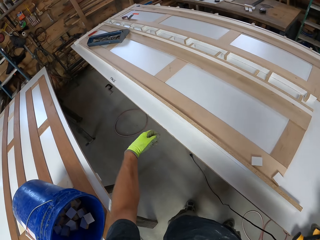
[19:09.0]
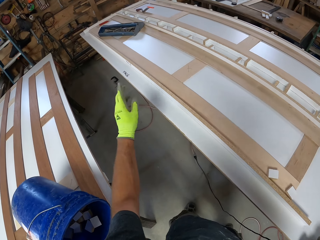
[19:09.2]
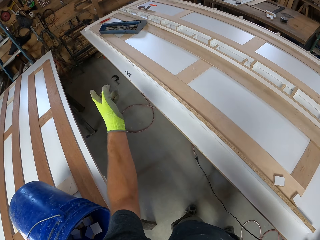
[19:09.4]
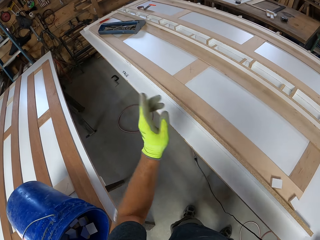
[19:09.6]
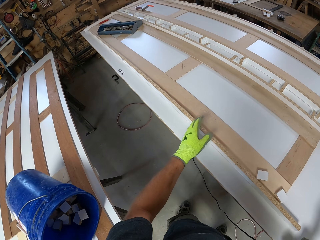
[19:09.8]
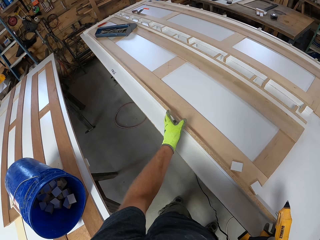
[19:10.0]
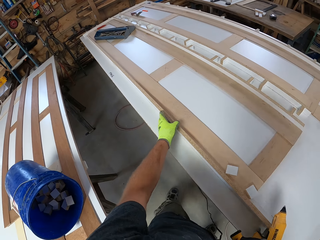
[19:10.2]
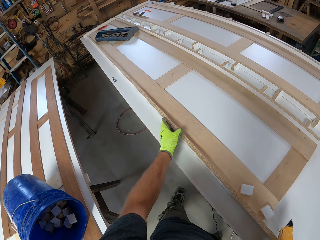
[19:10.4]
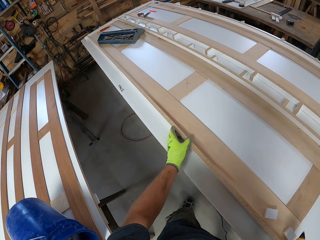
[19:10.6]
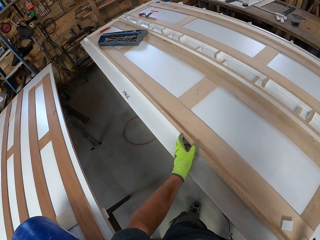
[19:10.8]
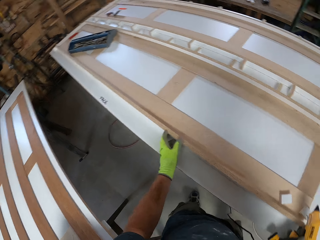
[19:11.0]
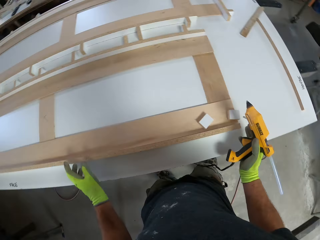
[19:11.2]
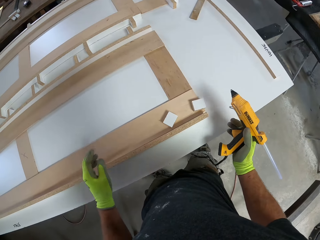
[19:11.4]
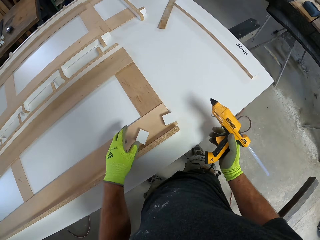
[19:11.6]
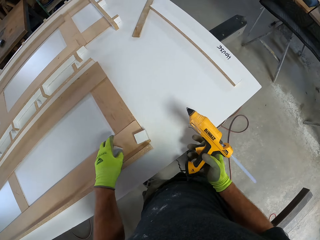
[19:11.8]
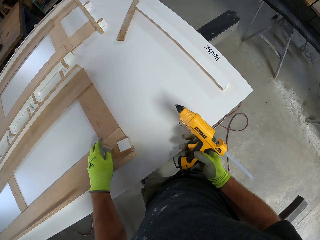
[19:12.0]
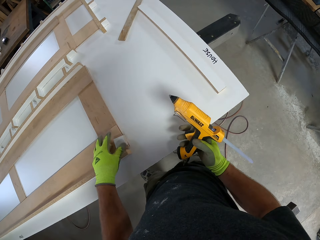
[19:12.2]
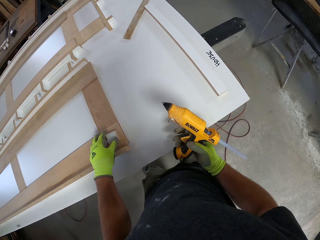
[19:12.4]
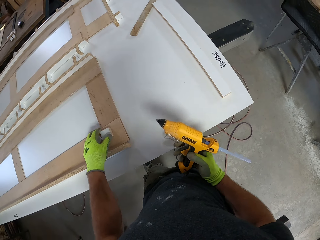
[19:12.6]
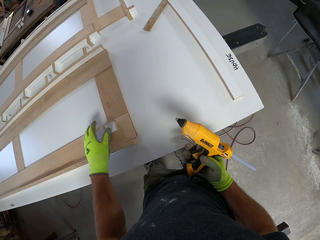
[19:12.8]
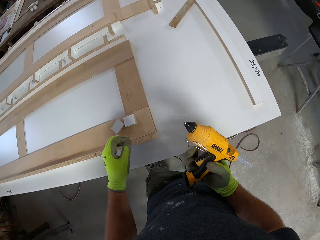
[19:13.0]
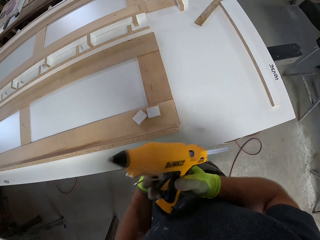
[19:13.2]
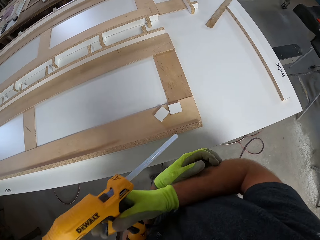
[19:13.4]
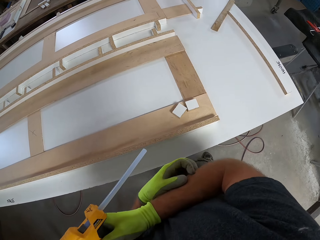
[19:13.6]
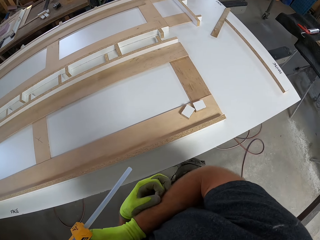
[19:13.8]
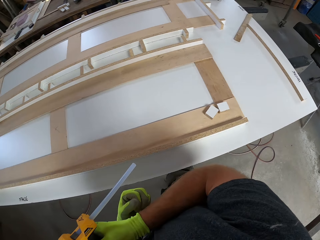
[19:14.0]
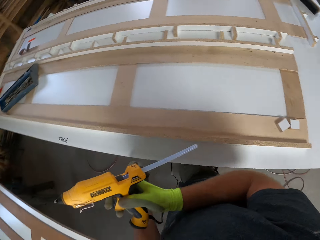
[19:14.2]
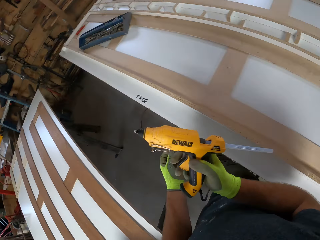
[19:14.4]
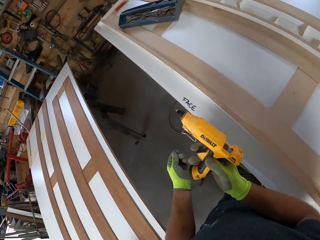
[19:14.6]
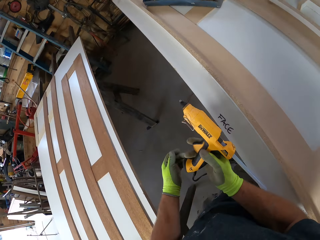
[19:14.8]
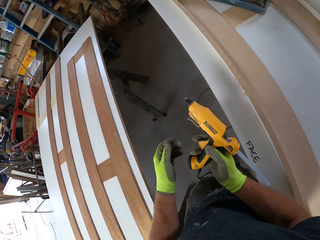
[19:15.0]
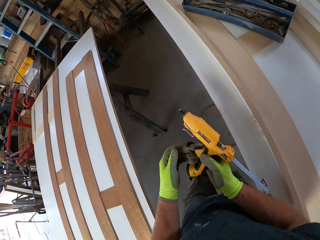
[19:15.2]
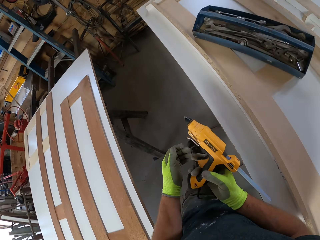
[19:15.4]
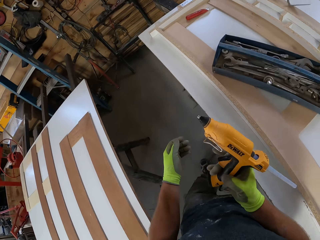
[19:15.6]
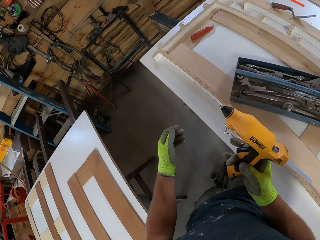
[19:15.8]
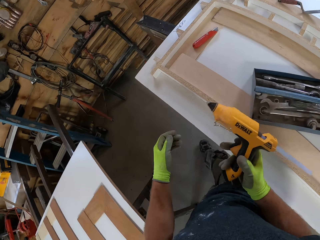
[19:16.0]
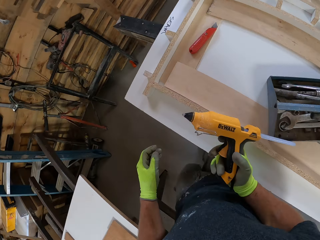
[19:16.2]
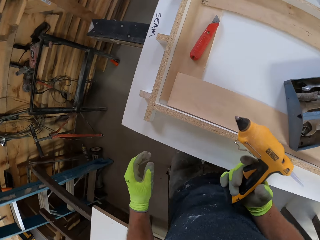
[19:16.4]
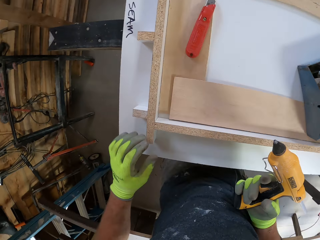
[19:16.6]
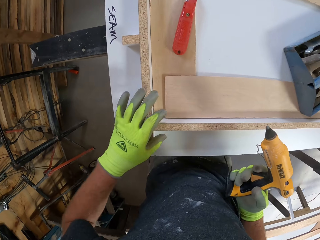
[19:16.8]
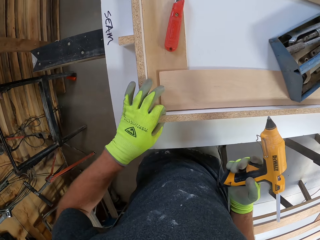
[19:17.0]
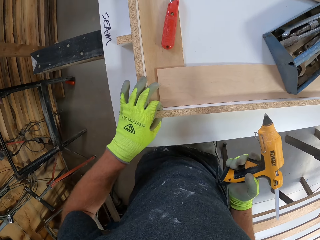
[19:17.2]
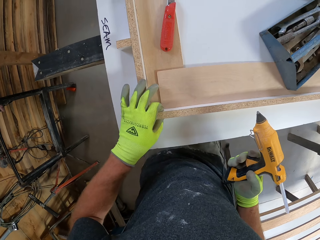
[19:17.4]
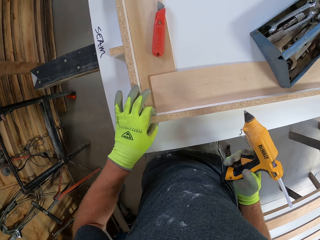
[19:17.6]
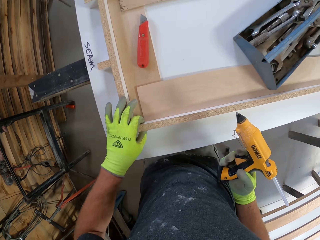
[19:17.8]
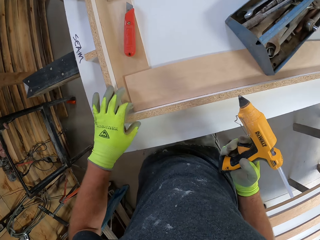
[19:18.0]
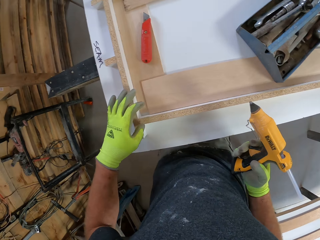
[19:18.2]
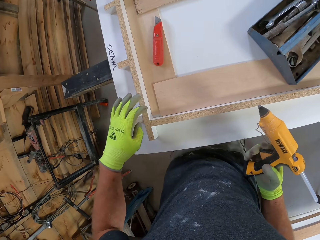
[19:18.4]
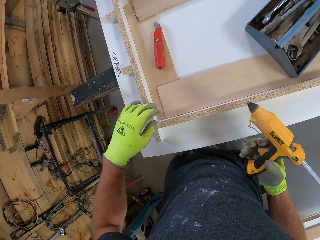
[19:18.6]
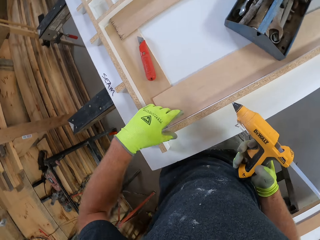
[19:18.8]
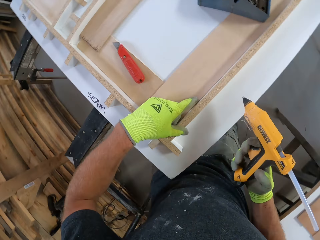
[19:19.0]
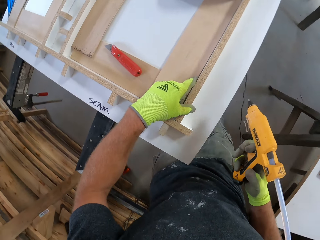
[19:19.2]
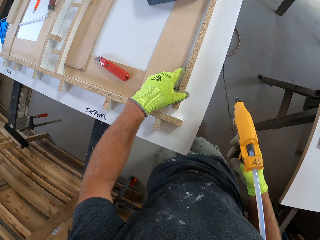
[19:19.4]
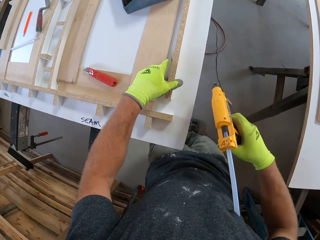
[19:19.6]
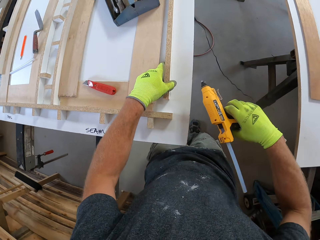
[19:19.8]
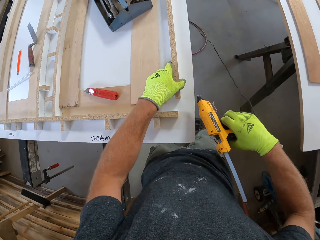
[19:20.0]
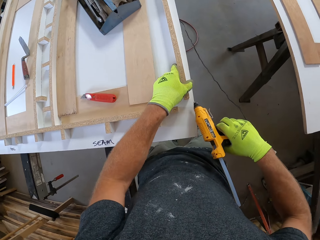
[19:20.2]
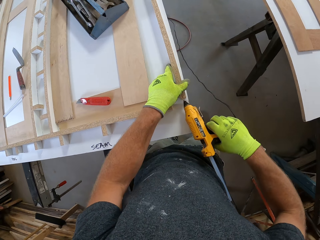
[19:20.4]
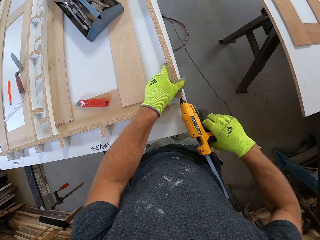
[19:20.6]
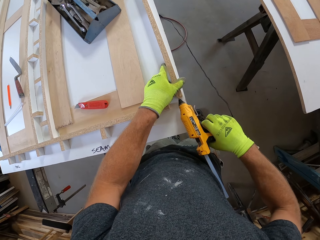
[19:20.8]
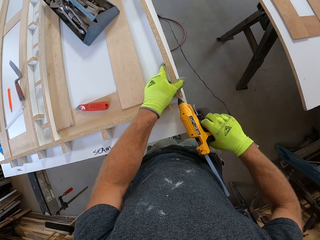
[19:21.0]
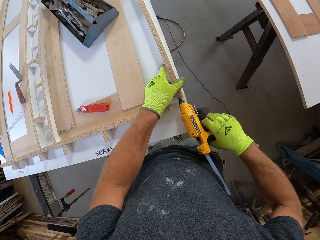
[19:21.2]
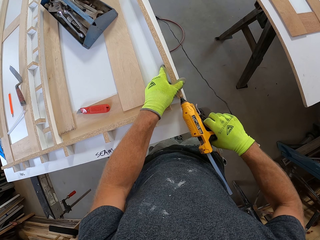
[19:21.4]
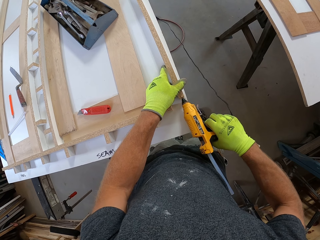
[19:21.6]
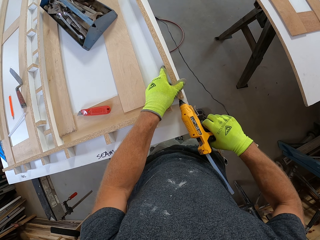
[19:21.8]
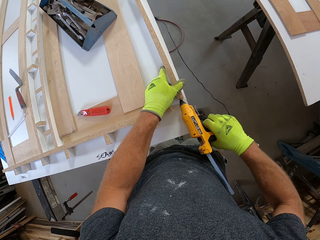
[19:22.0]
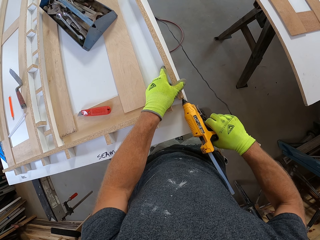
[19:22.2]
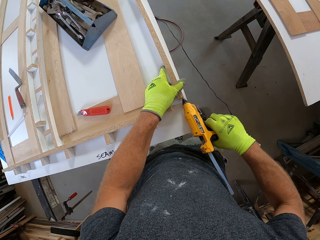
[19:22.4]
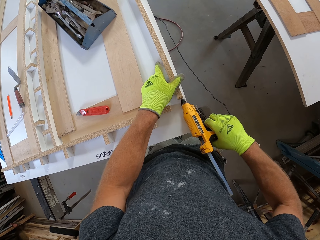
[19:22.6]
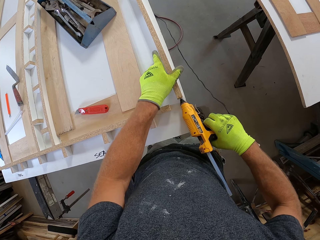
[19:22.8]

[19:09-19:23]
The camera wearer touches the pieces of wood on the wooden structure. They walk around. They touch the wood on the wooden structure. They adjust the table wood. They apply glue from the glue gun to the table wood.

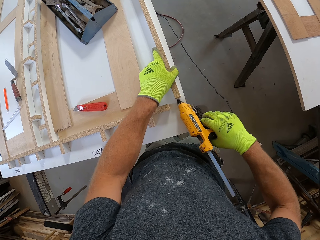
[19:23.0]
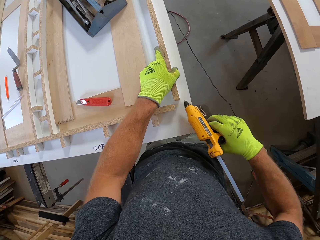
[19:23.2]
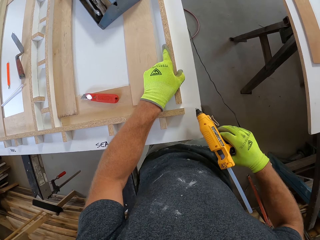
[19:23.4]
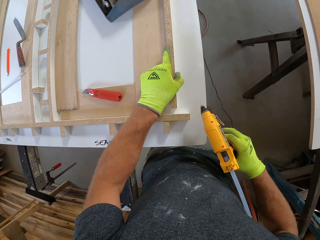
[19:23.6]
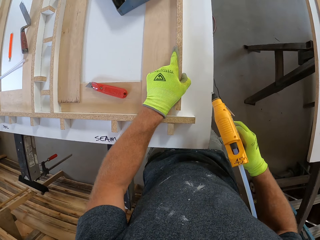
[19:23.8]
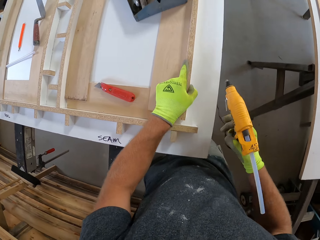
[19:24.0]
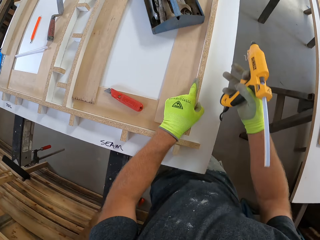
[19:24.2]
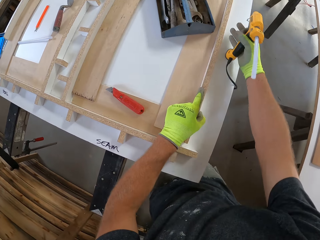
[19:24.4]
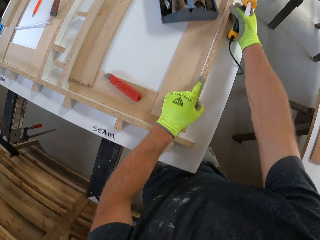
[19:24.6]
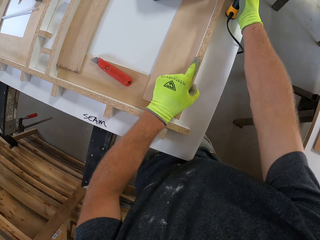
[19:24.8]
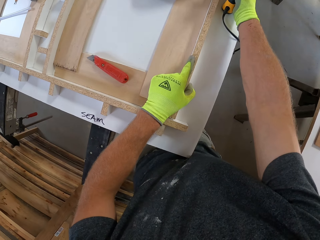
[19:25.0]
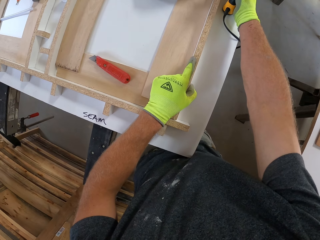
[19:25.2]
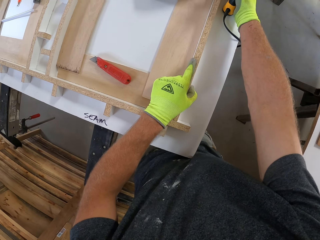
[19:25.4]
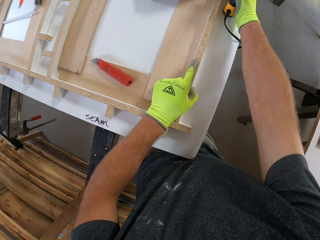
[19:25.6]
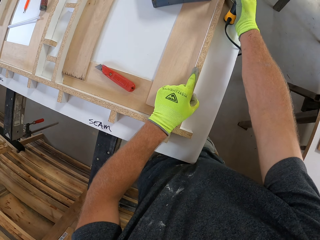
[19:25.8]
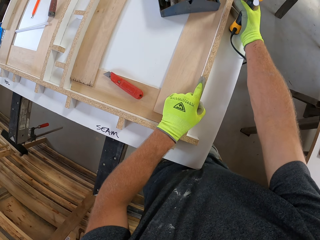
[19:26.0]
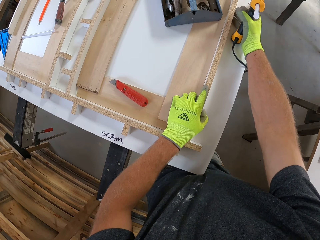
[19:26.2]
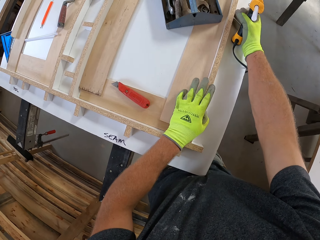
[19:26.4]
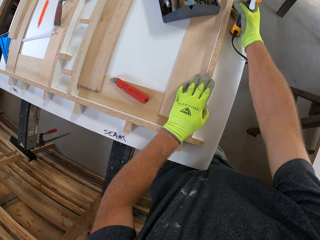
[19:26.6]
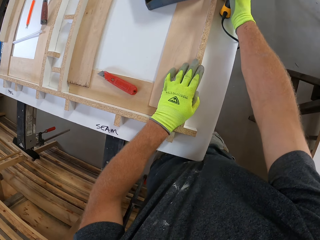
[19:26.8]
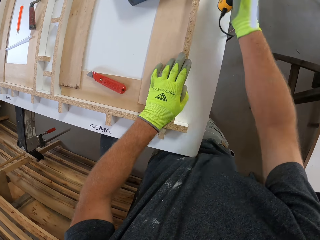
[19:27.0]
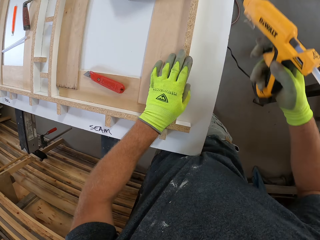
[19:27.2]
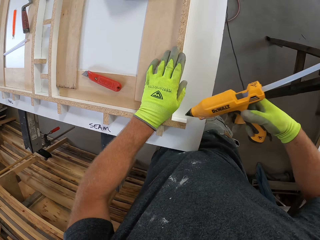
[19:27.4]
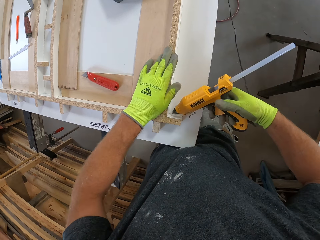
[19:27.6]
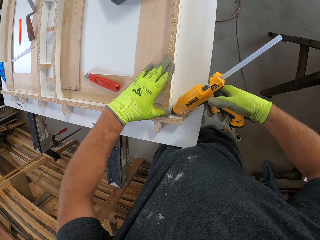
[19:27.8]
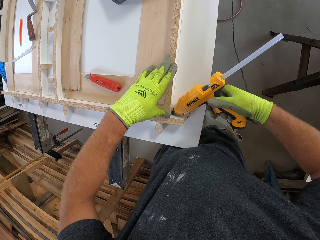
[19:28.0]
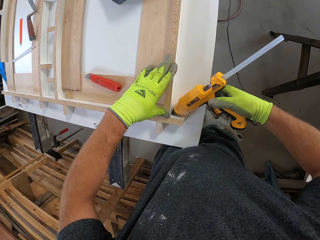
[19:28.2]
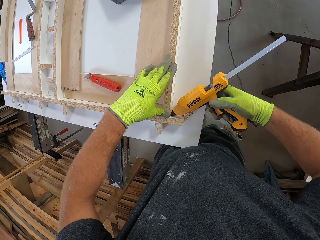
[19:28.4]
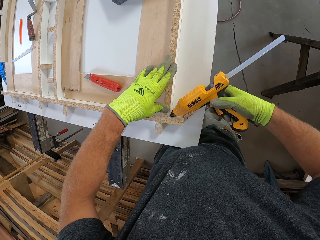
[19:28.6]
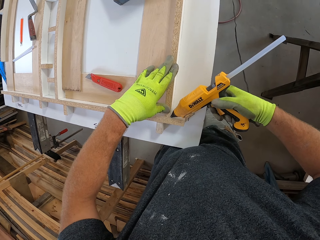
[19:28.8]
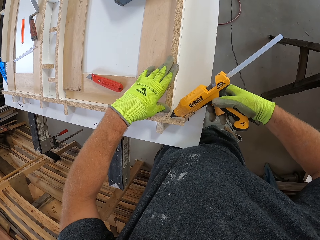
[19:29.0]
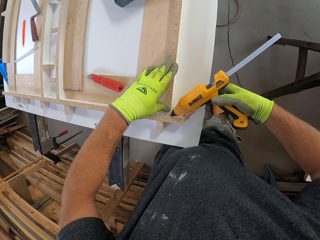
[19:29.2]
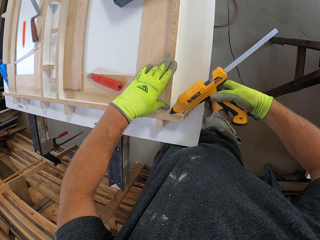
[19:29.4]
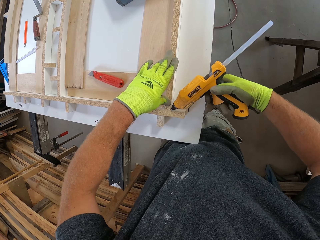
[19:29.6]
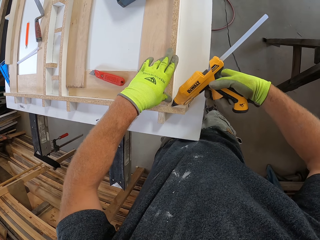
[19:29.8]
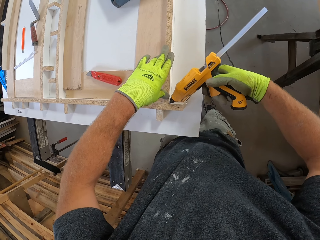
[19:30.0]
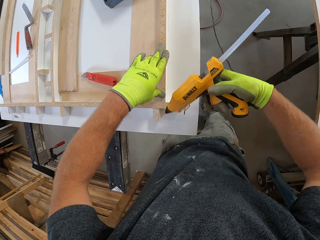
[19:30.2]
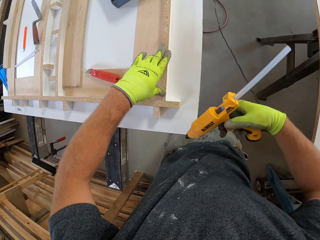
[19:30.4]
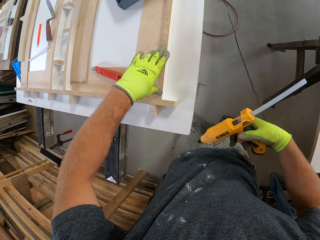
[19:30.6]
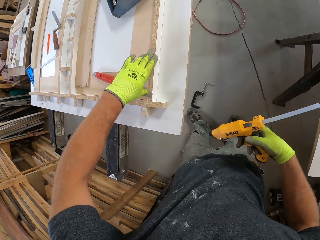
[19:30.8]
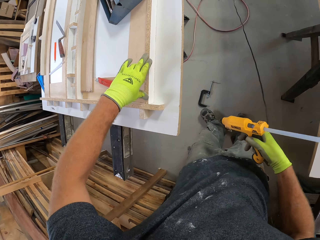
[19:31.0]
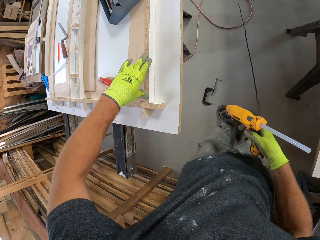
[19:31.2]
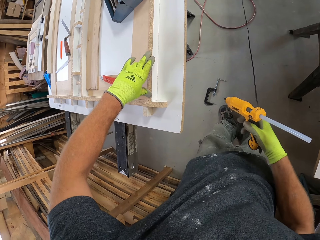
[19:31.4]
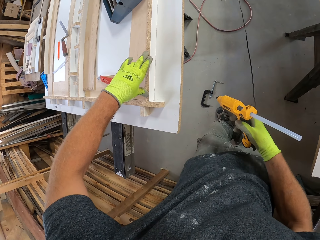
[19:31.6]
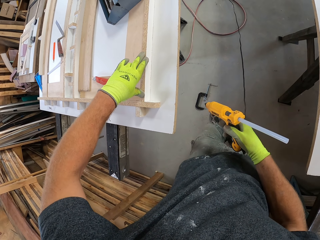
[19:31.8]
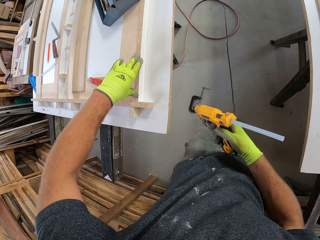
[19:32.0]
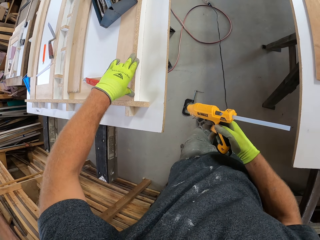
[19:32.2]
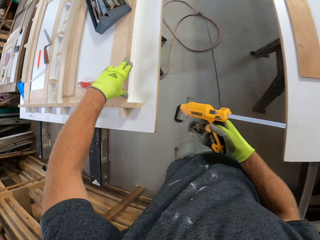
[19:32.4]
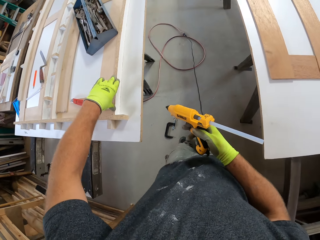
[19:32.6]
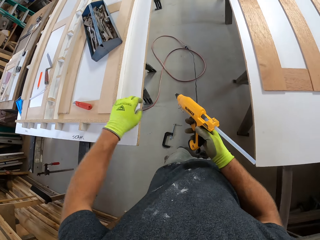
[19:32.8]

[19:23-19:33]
The camera wearer attaches the piece of wood on the wooden structure. They glue the table wood. They apply wooden glue on the wooden structure. They stare at the wooden structure.
